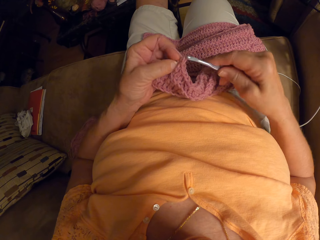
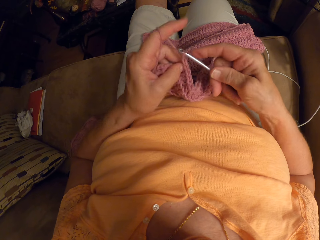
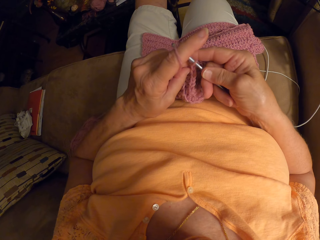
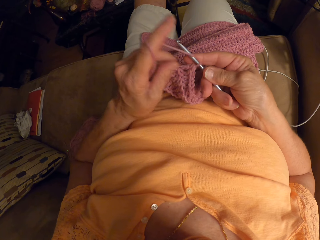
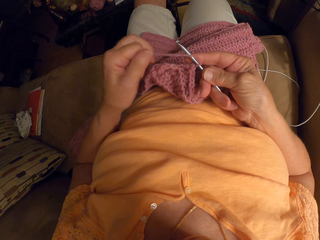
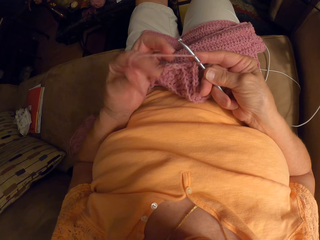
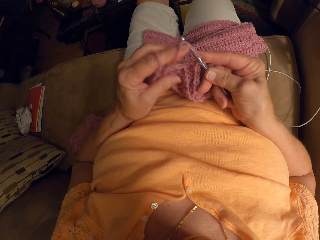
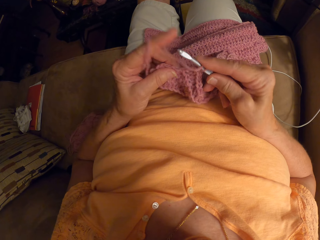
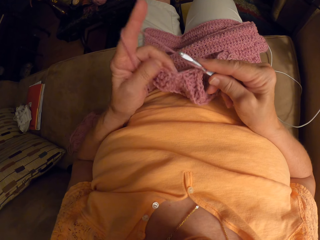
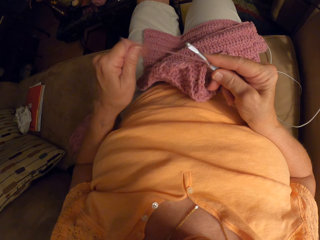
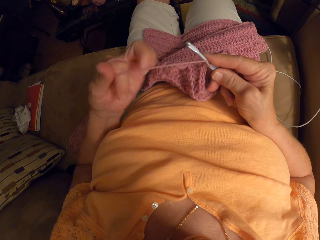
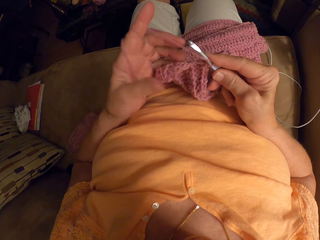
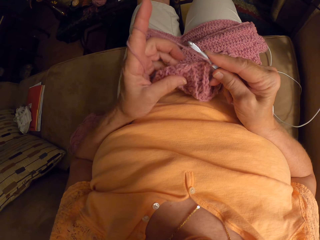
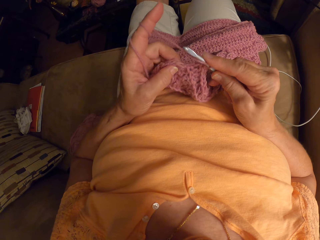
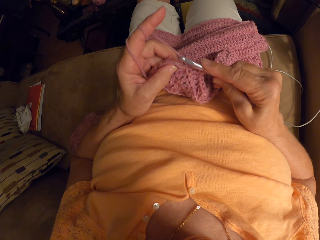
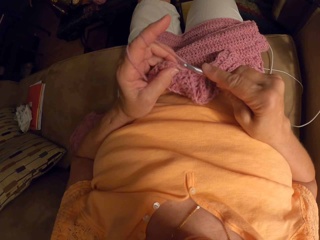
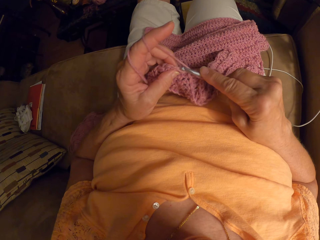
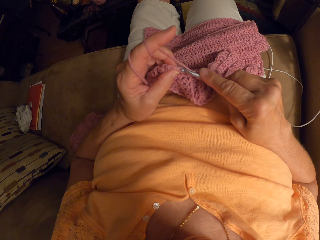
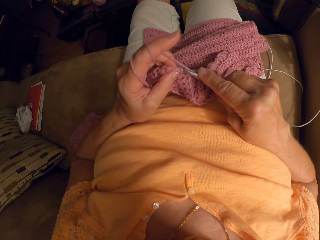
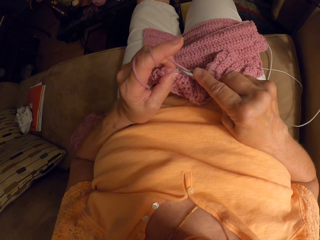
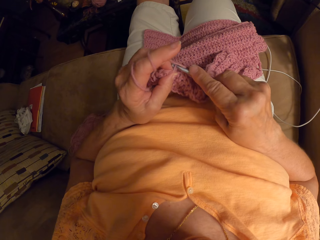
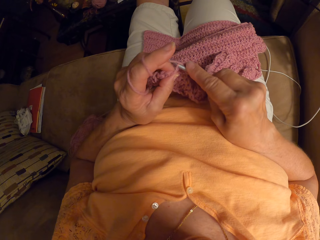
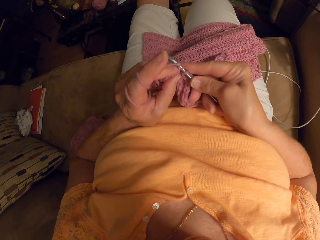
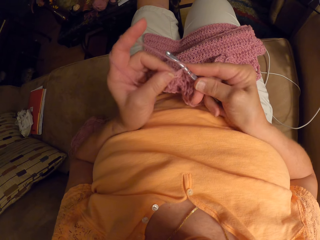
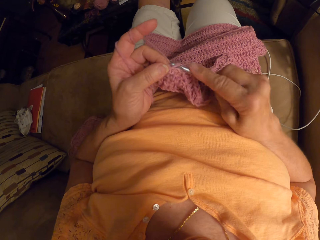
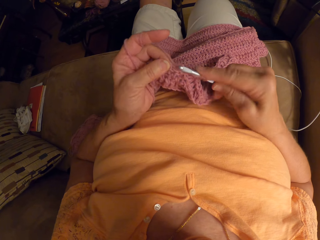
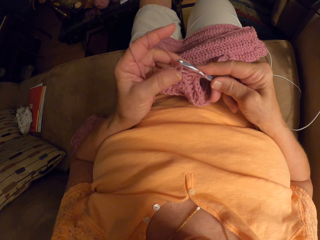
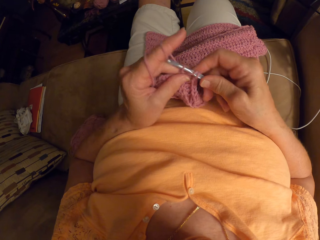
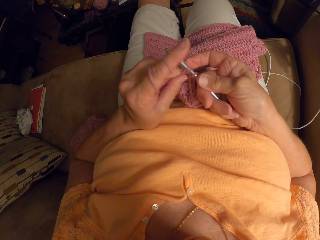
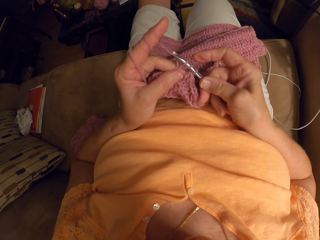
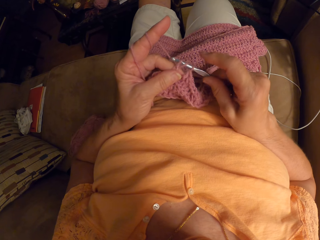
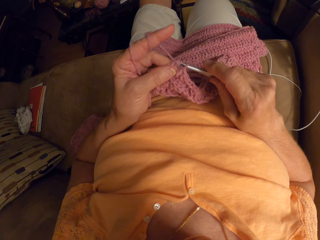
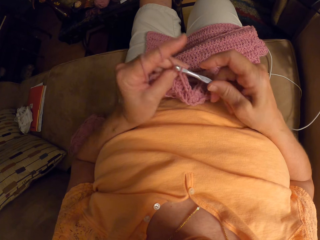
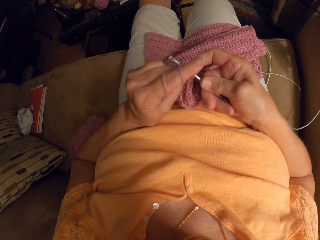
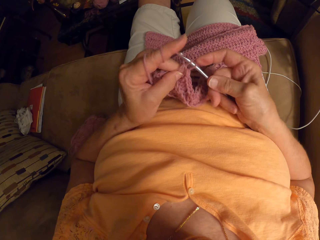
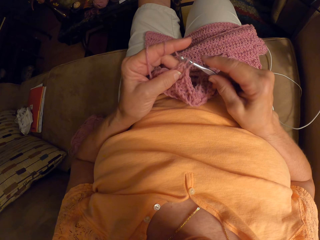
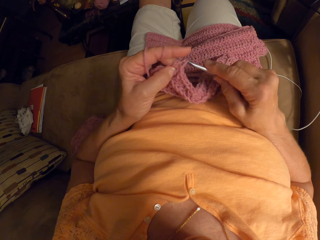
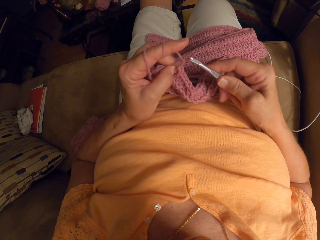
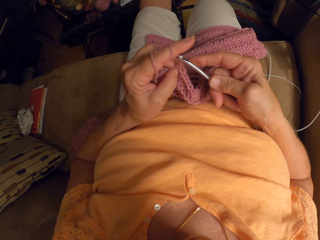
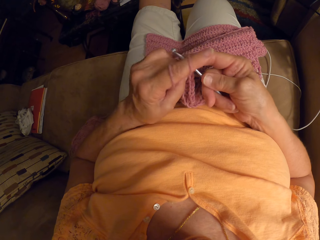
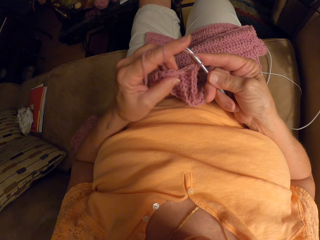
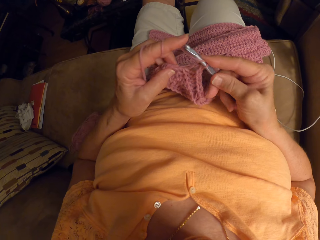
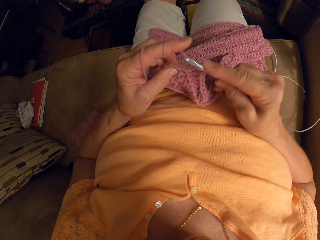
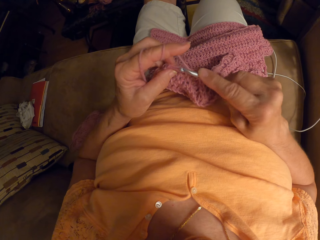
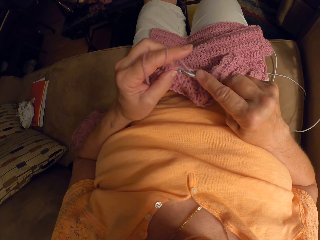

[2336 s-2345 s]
The camera wearer rolls the thread on a finger. They knit the fabric.

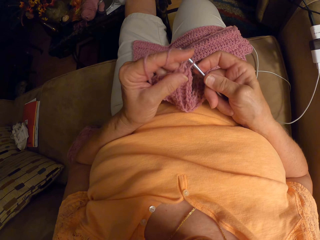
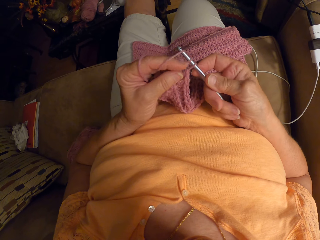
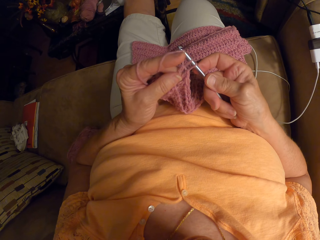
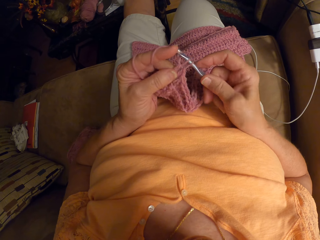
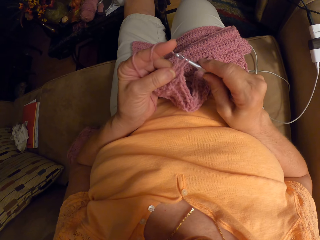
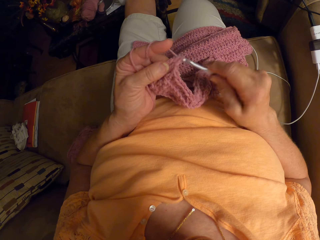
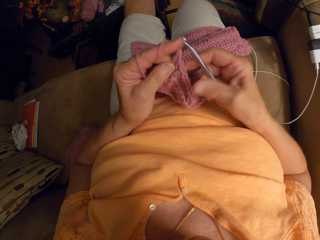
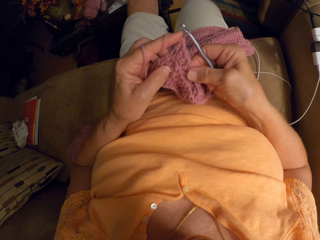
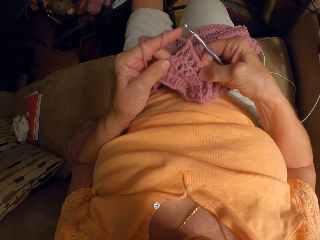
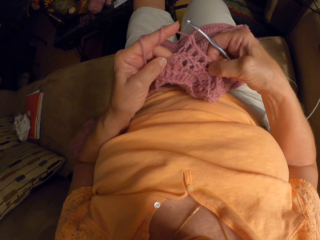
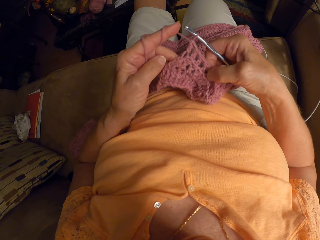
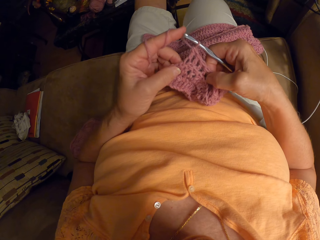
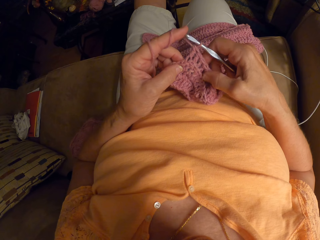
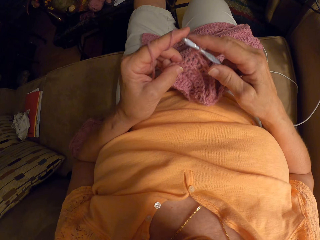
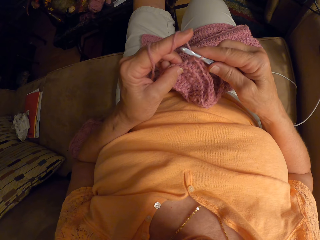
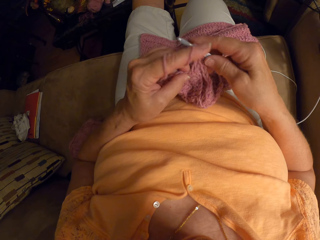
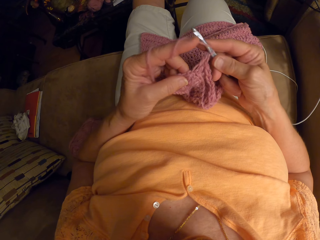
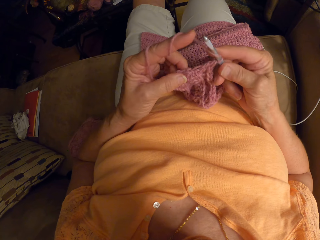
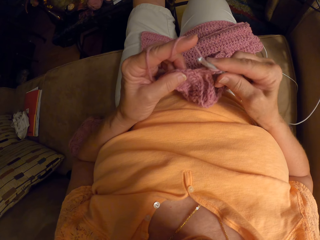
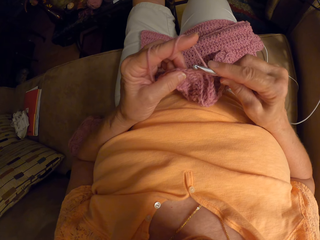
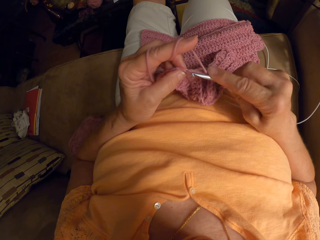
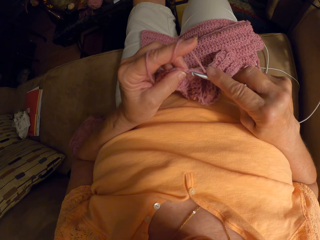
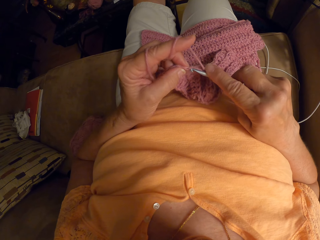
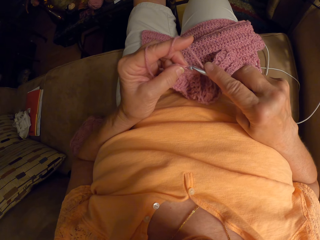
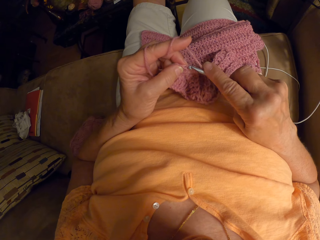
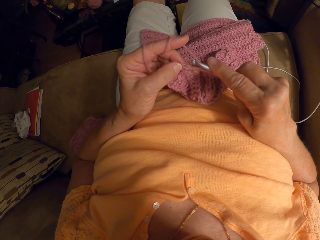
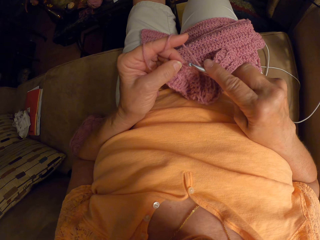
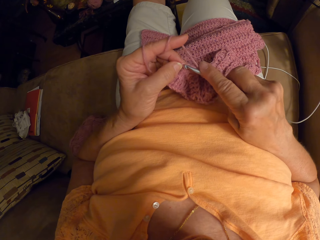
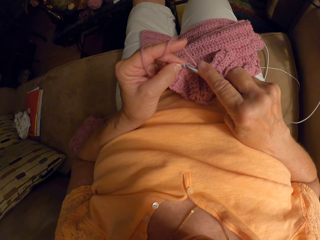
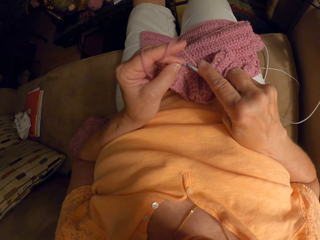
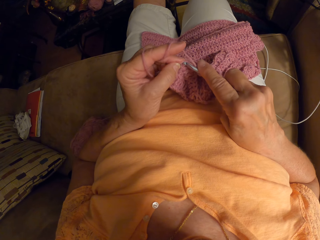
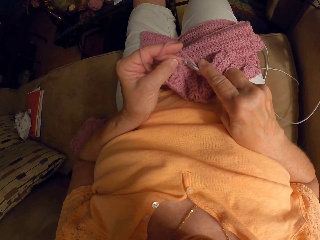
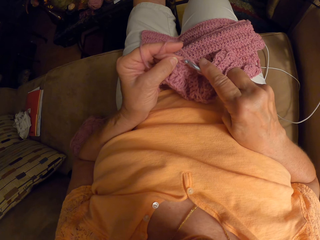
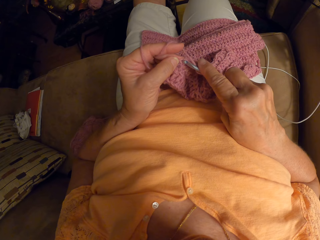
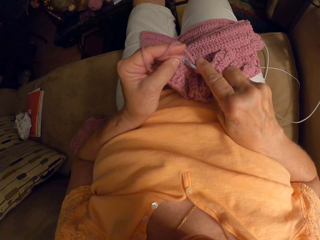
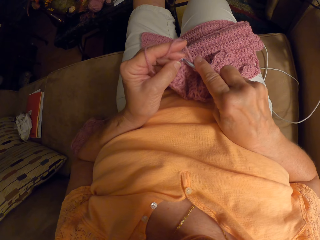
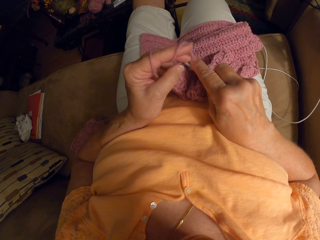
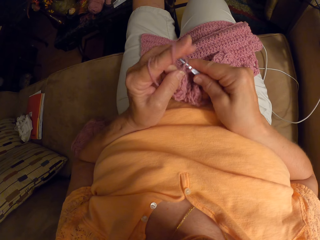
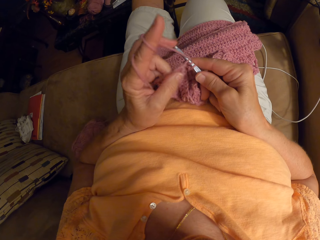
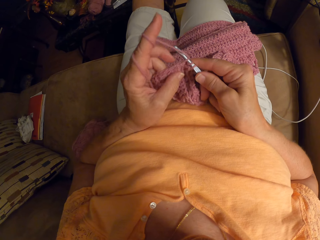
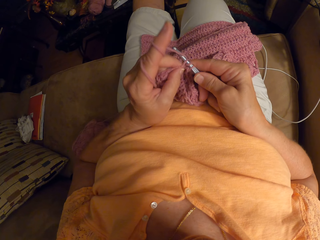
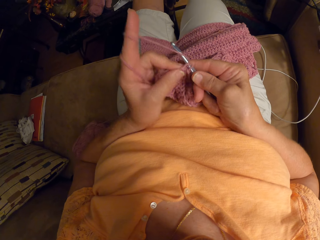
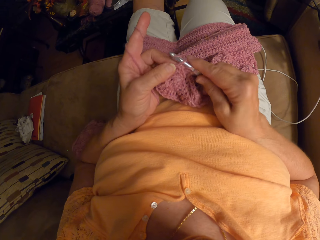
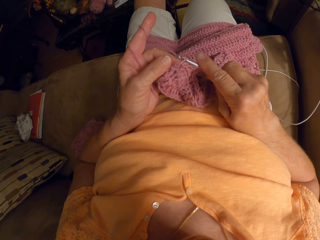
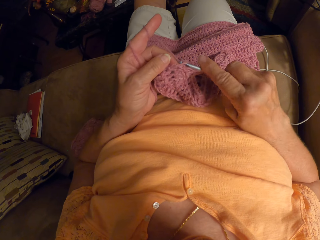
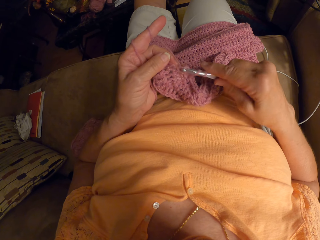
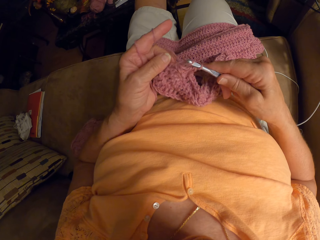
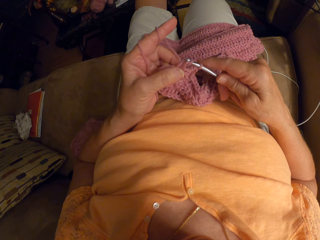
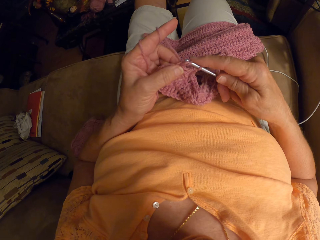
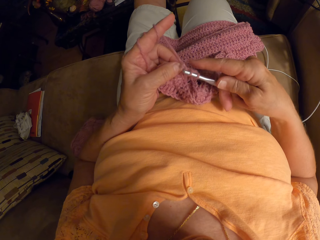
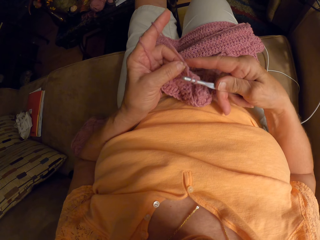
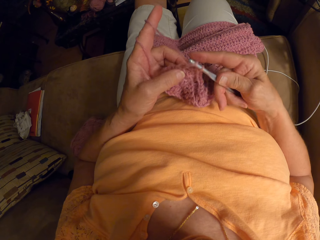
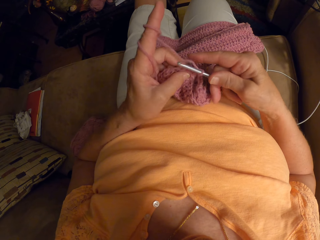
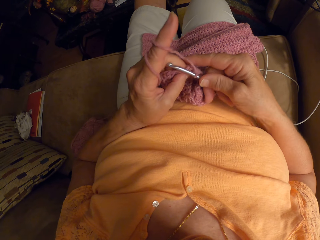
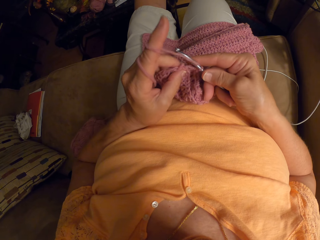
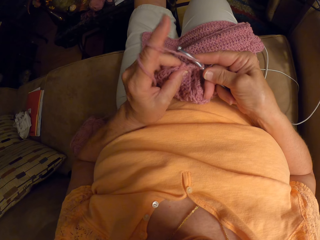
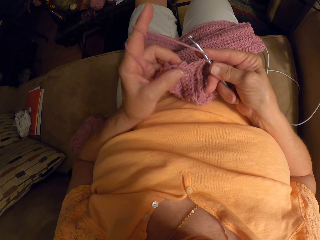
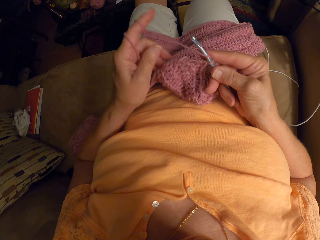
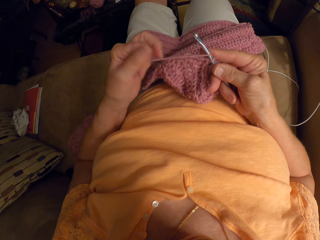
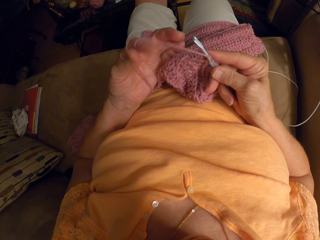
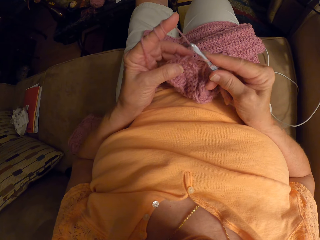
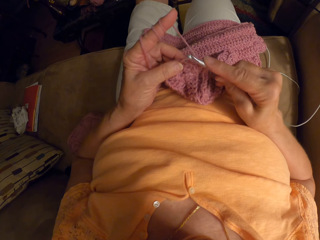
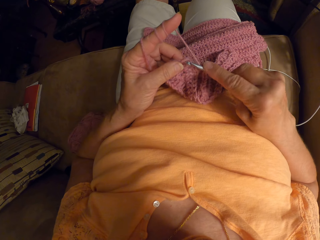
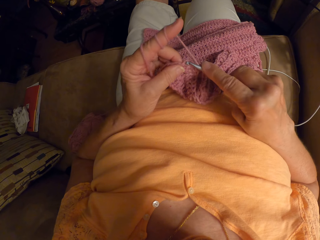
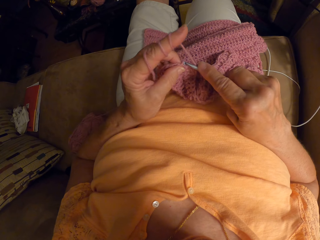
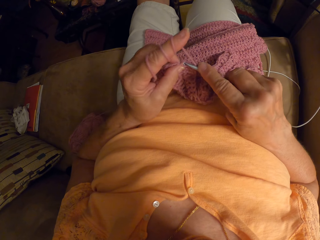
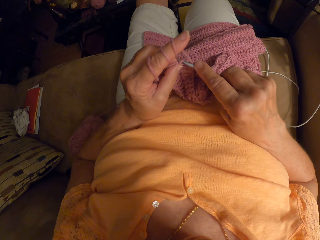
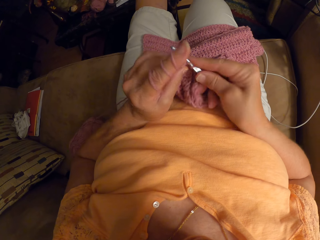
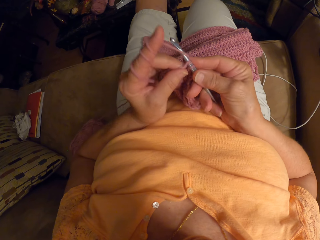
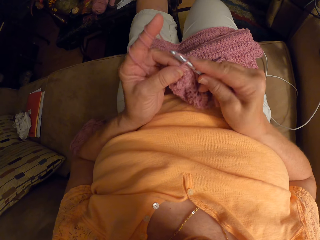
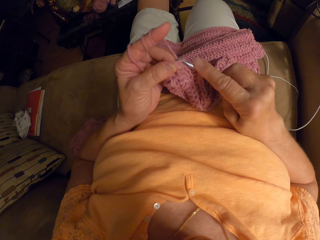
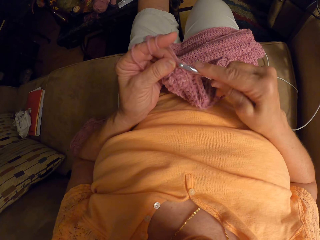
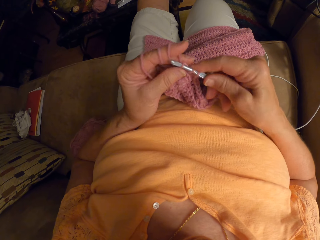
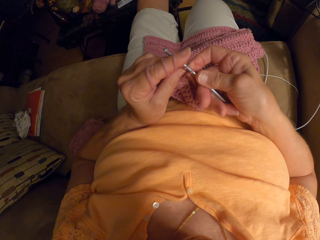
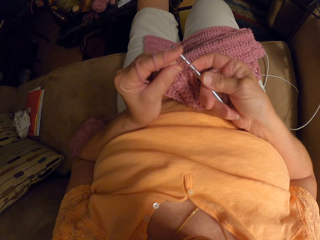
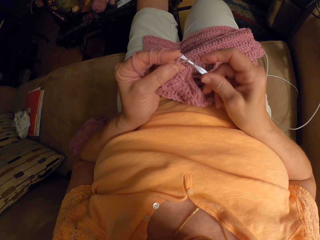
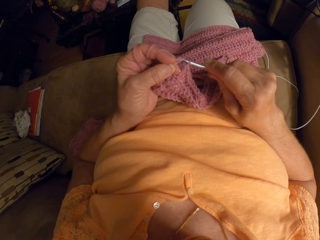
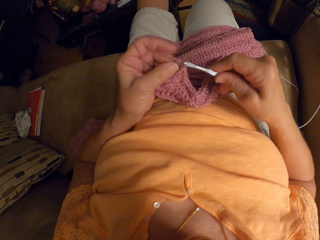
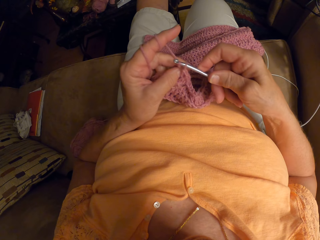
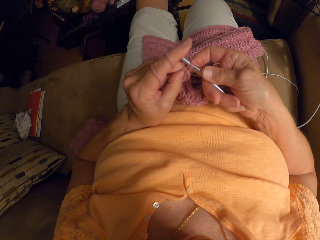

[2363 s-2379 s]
The camera wearer touches the fabric. They knit the fabric. They roll the thread on a finger. They knit the fabric.
